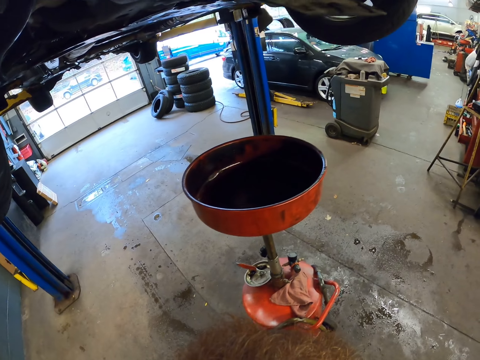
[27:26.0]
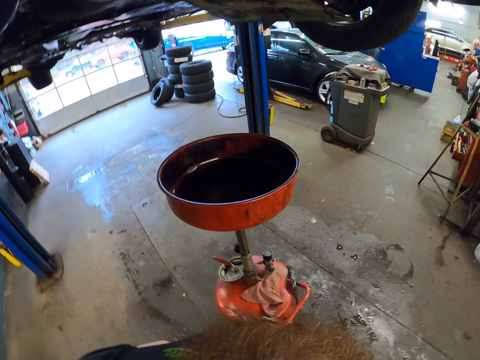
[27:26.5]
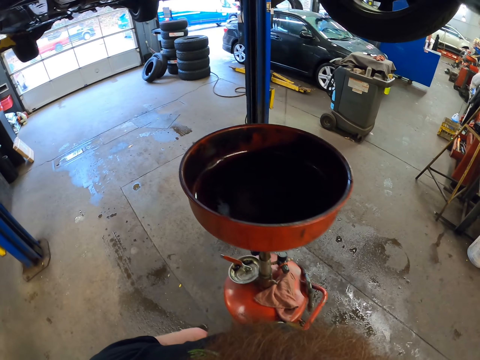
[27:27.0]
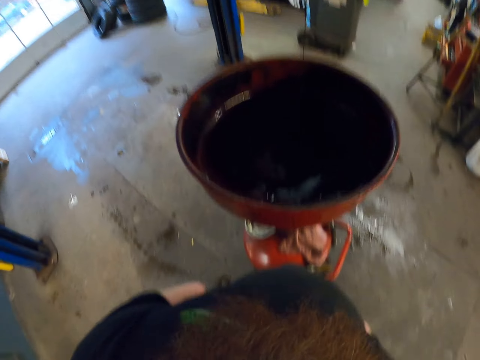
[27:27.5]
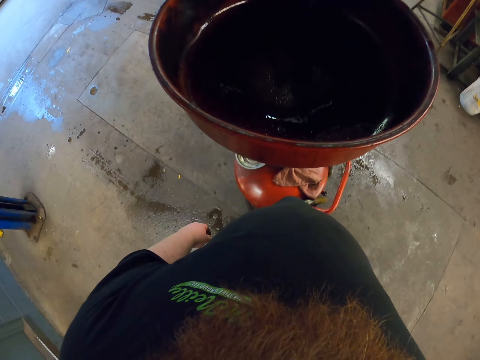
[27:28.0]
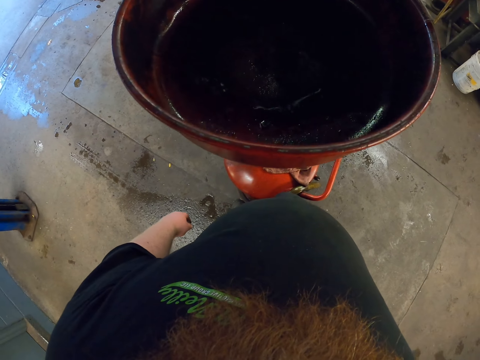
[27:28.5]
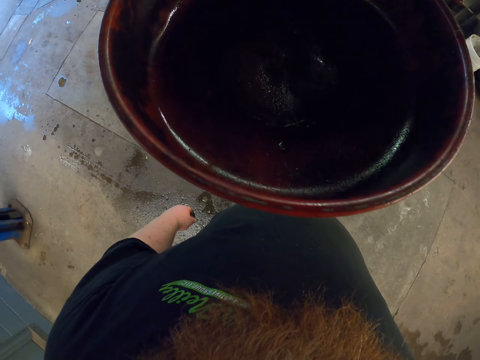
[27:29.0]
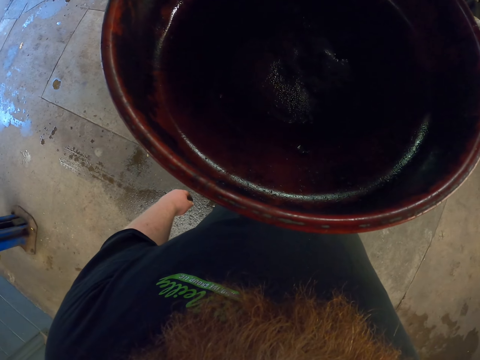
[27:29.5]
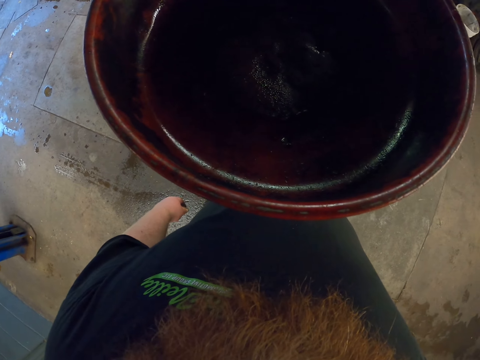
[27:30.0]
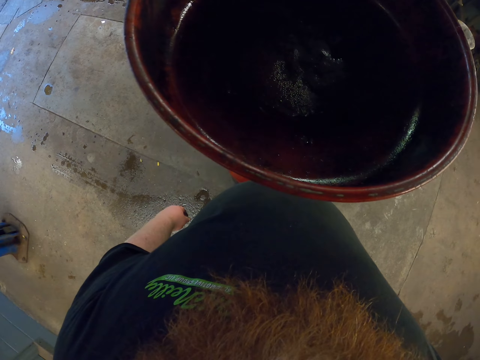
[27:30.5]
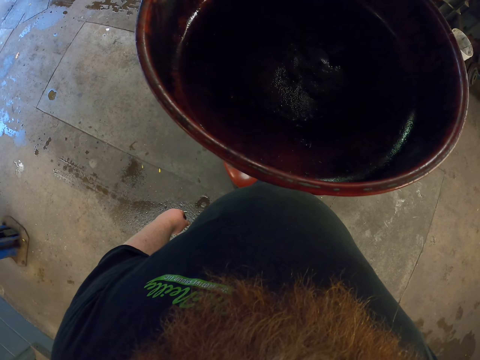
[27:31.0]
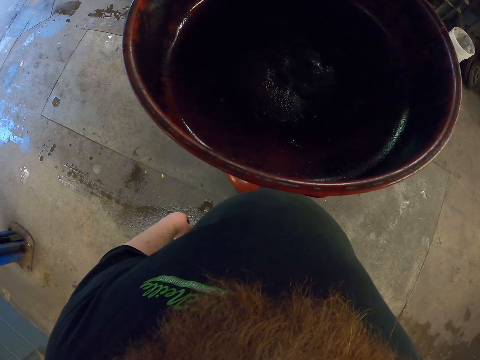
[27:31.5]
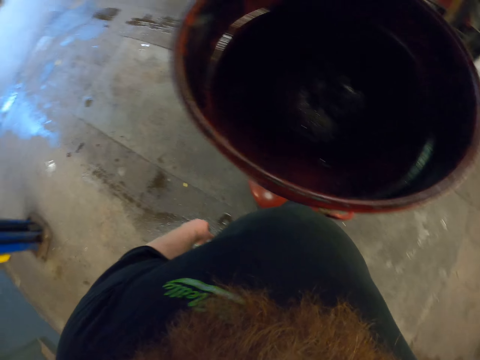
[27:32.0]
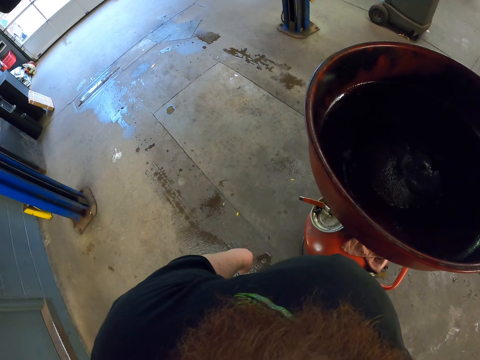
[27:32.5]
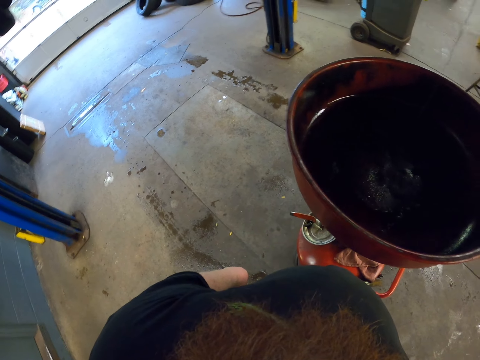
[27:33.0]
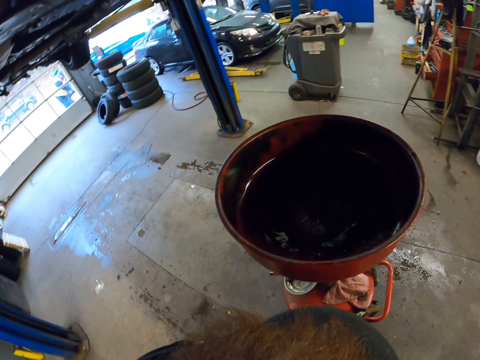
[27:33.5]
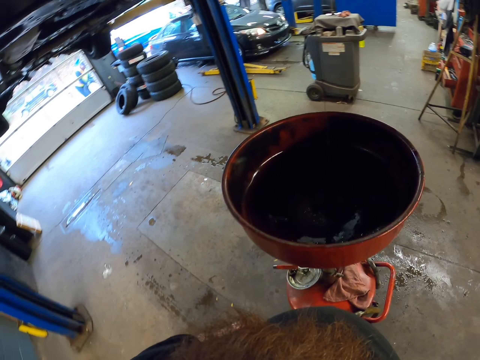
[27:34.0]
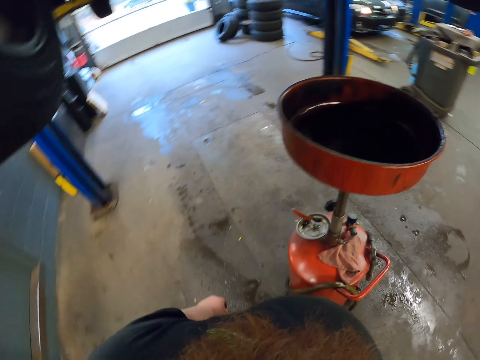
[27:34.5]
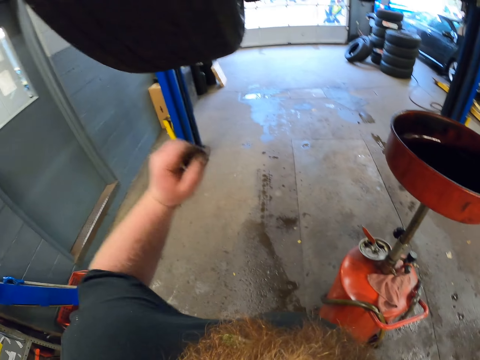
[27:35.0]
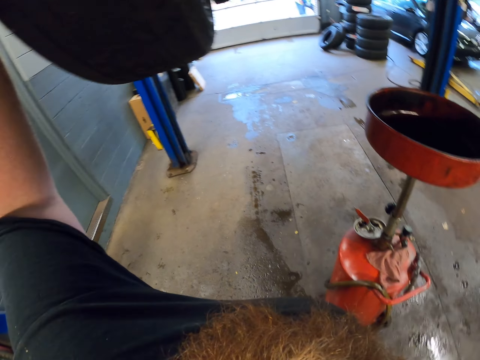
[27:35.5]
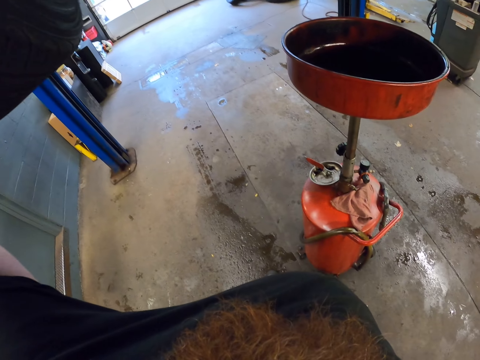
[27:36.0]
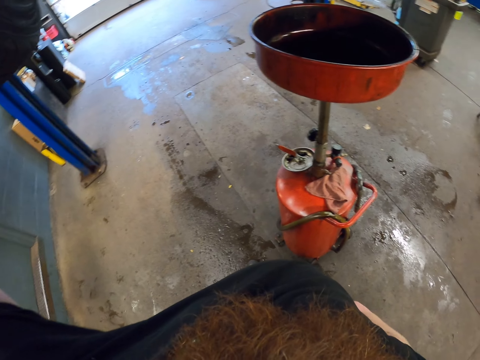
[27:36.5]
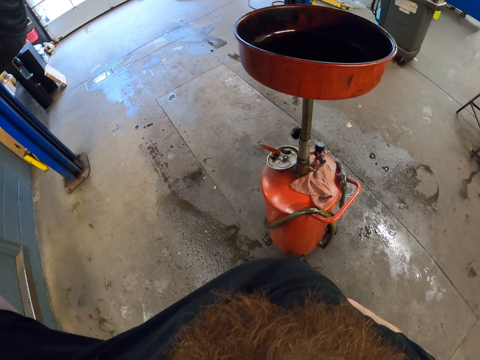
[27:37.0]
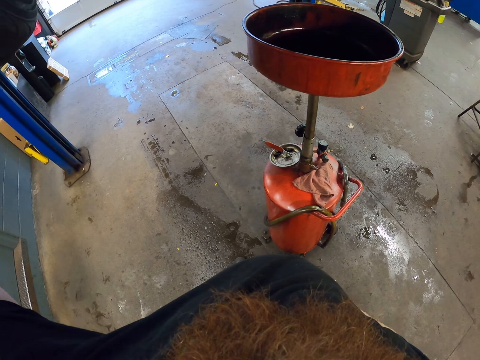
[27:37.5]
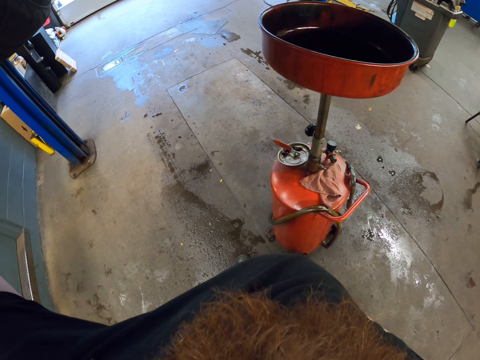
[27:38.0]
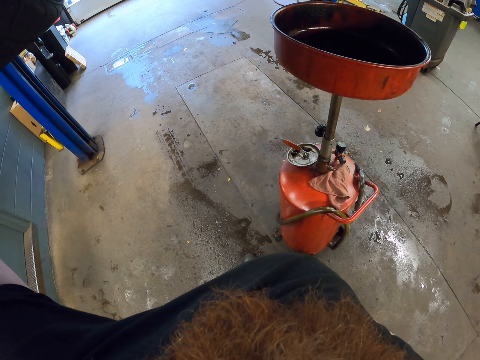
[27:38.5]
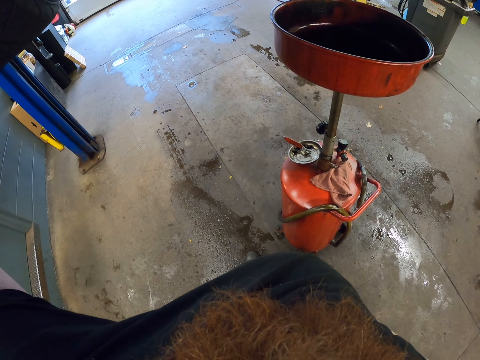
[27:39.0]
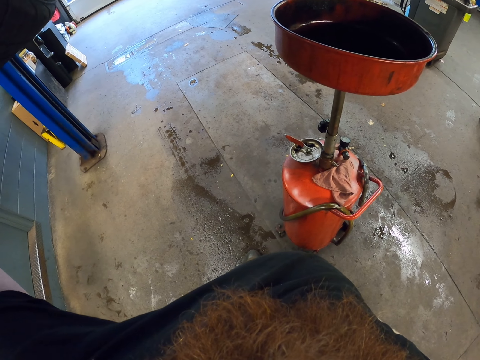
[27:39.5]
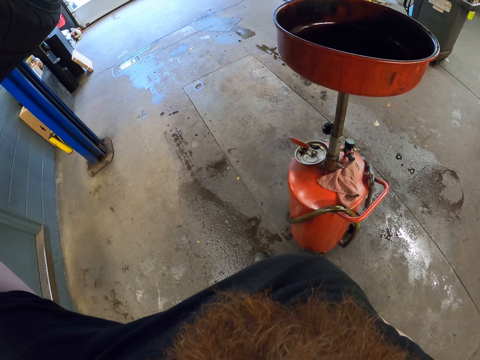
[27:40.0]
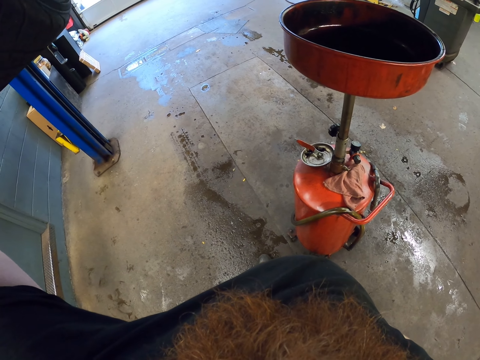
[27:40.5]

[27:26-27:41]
The camera wearer looks around. They lift up the hand.

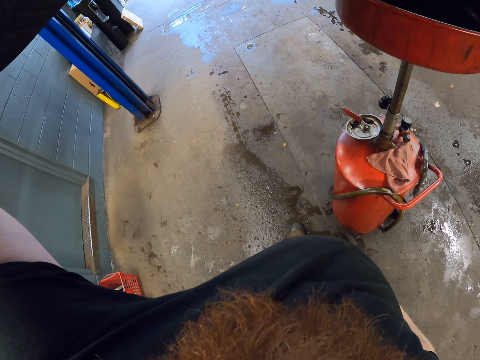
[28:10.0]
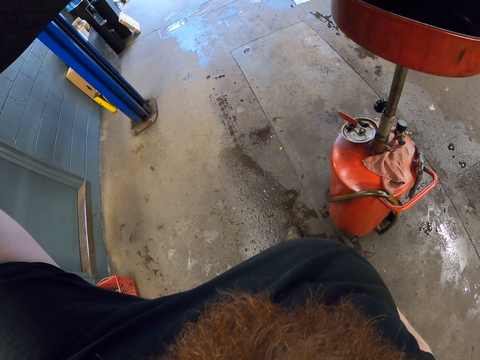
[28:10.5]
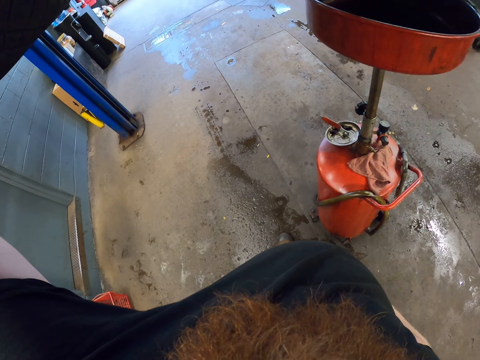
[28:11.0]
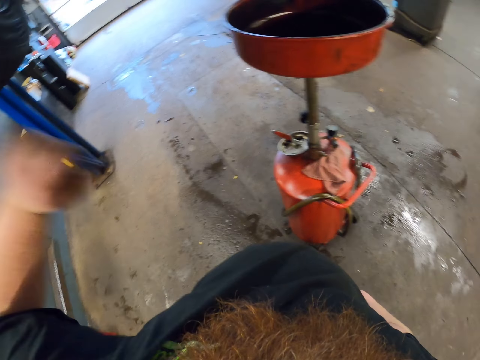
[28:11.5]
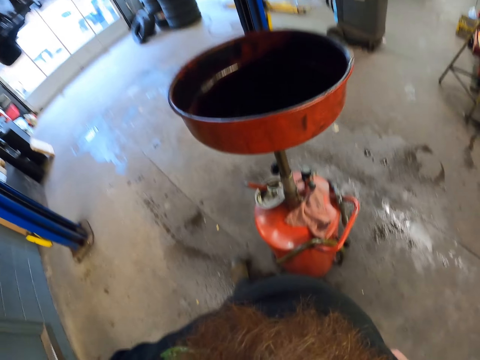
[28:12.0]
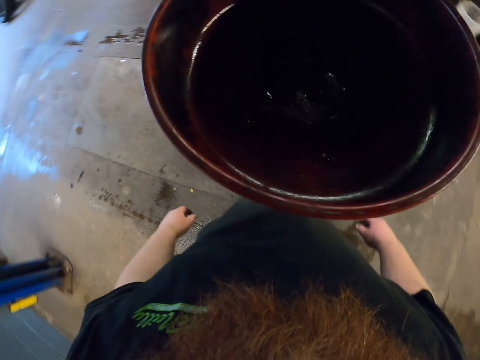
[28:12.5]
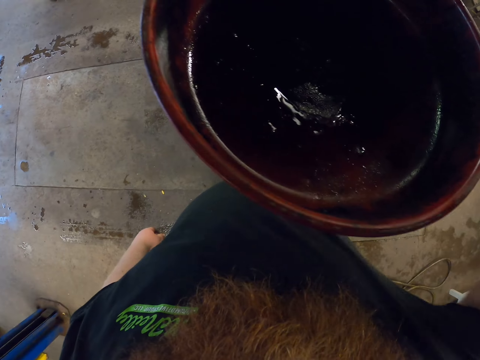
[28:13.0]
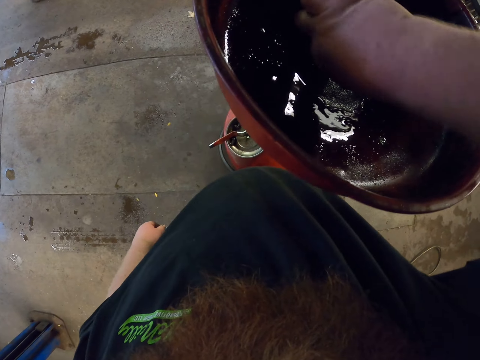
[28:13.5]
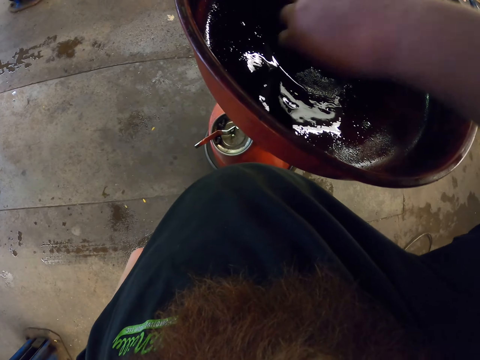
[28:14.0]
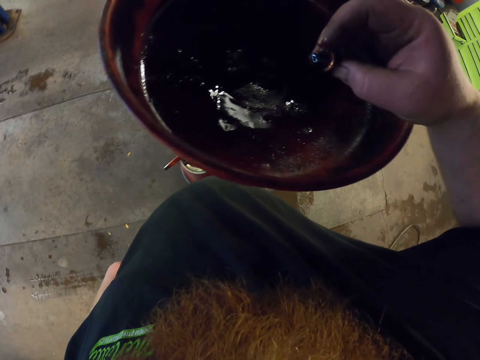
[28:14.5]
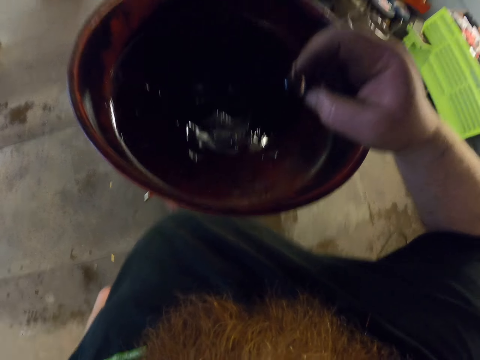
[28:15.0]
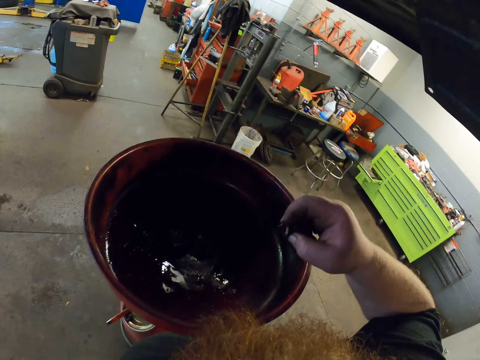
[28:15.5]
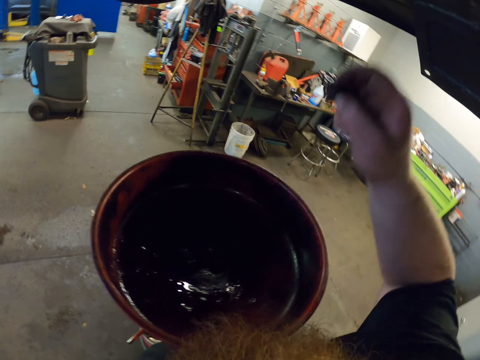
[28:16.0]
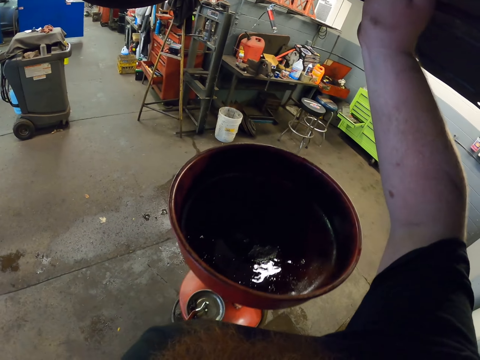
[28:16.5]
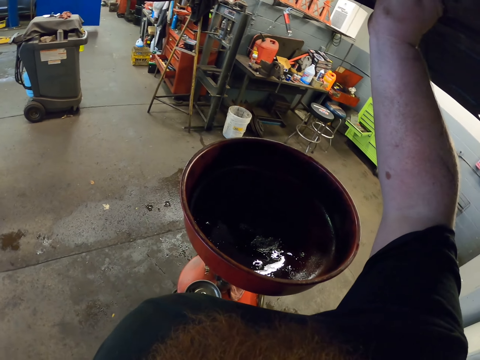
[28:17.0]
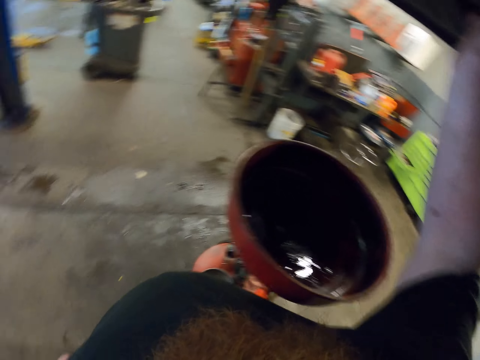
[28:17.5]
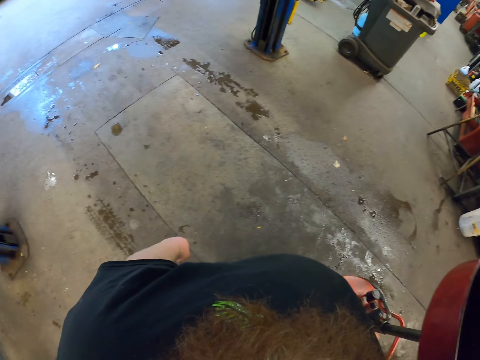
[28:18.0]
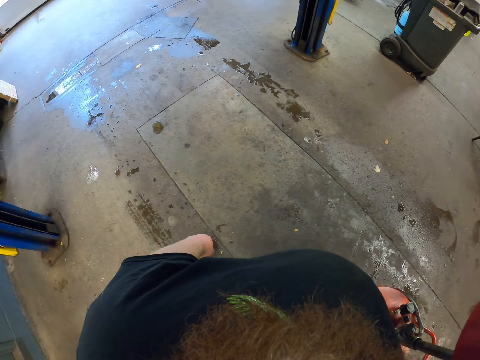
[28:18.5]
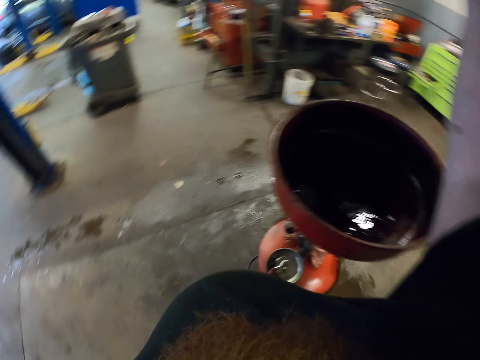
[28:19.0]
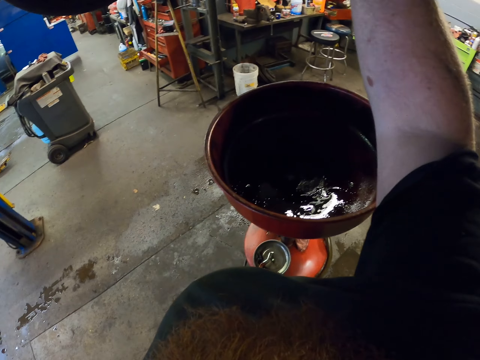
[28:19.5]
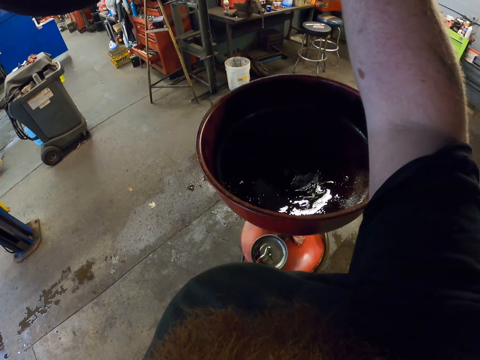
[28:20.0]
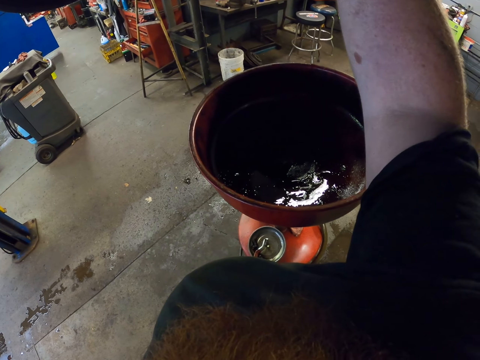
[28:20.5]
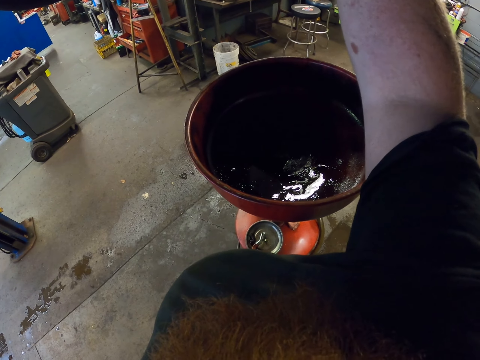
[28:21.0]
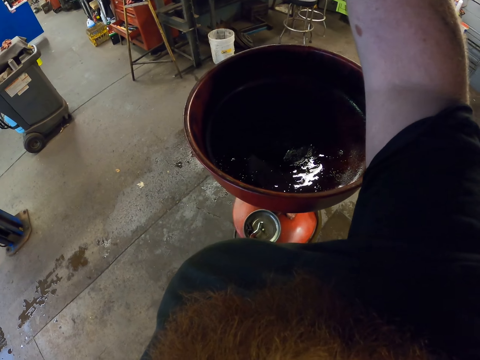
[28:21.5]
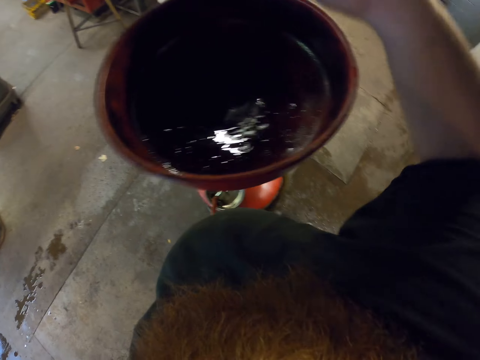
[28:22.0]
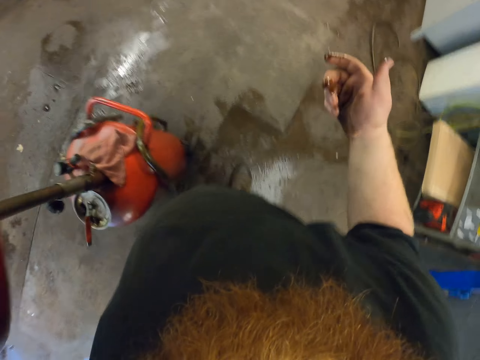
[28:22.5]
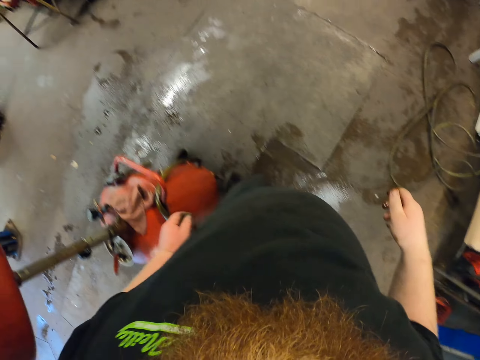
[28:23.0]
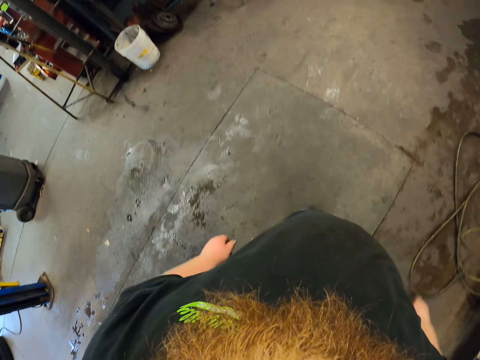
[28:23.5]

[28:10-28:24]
The camera wearer puts the hand down. They take the nut from the oil. They put the nut on the car wheel. They fix a bolt on something. They lower the hand. They walk around the garage.
